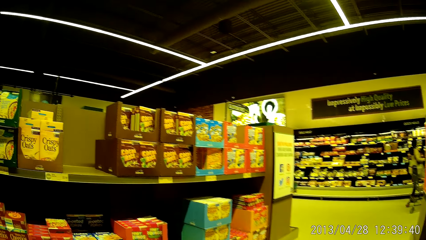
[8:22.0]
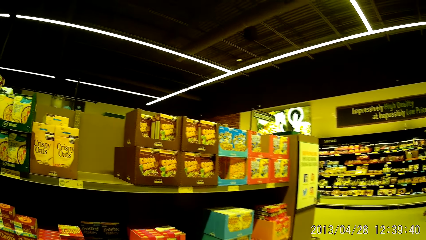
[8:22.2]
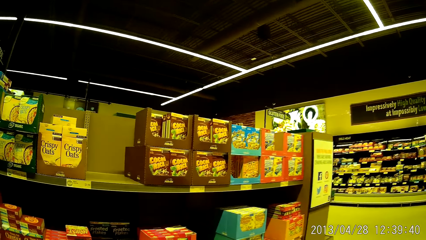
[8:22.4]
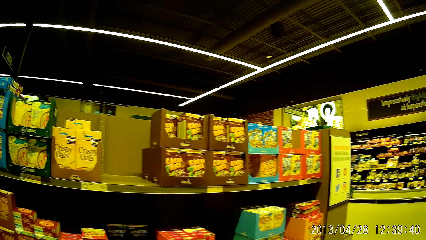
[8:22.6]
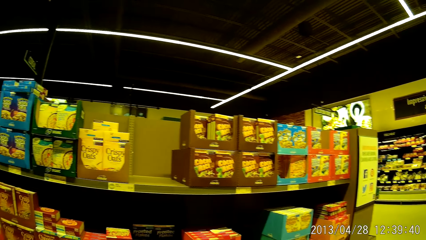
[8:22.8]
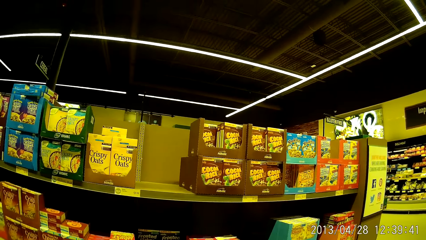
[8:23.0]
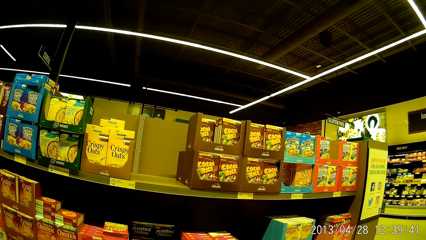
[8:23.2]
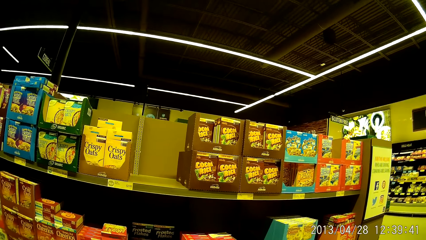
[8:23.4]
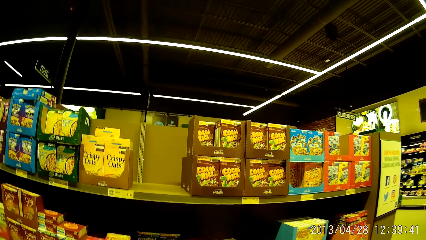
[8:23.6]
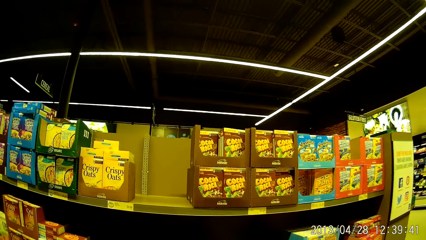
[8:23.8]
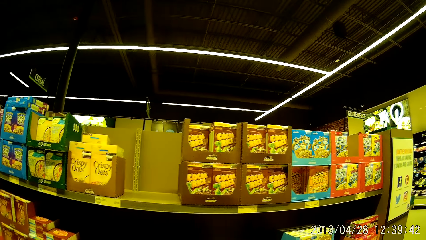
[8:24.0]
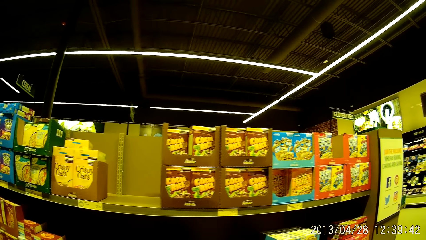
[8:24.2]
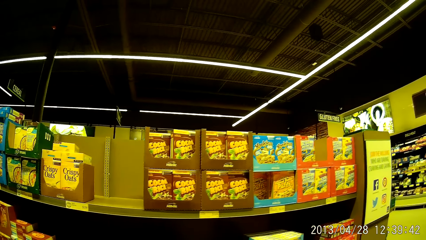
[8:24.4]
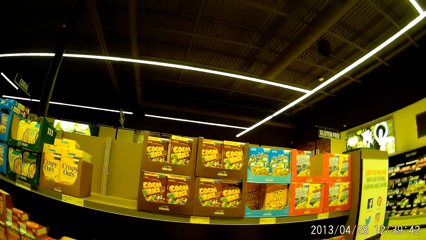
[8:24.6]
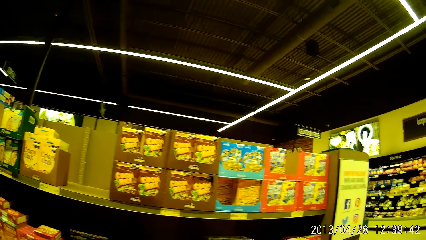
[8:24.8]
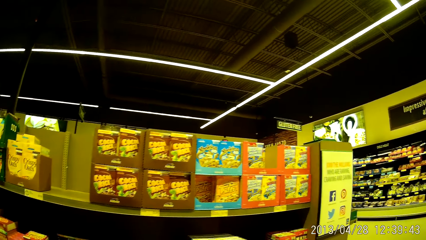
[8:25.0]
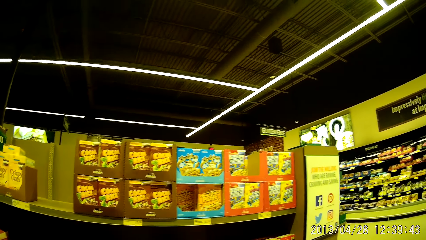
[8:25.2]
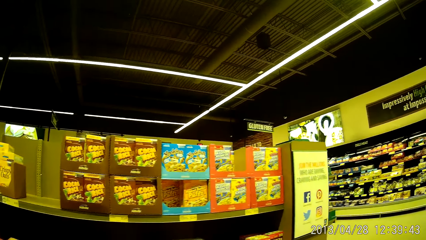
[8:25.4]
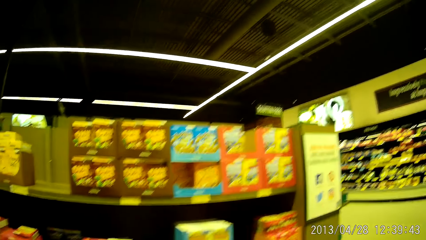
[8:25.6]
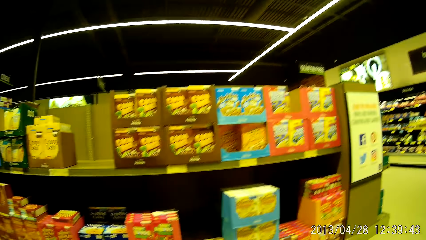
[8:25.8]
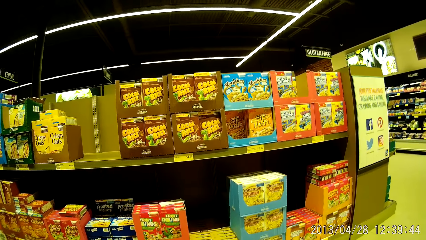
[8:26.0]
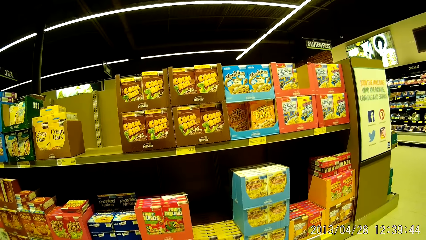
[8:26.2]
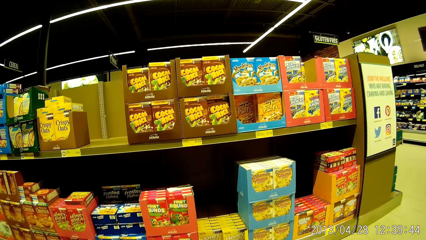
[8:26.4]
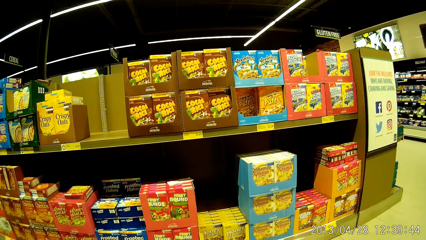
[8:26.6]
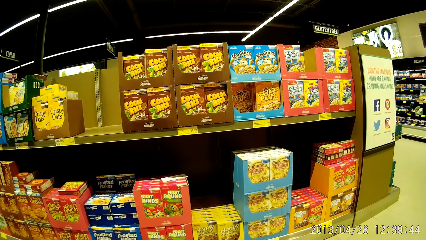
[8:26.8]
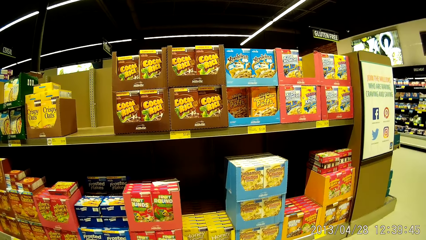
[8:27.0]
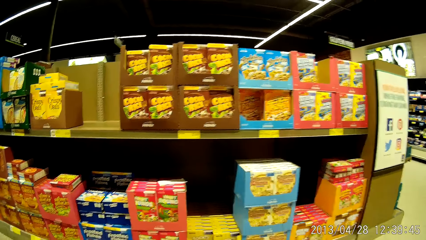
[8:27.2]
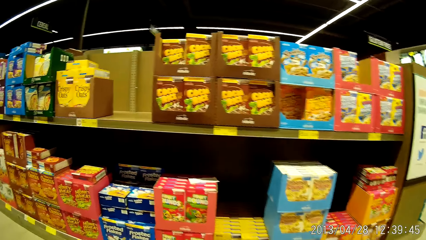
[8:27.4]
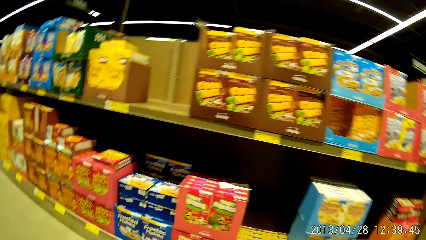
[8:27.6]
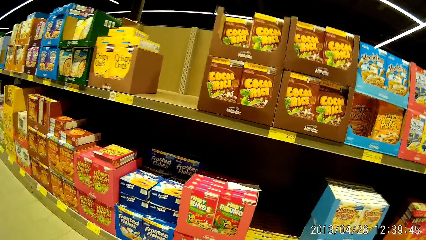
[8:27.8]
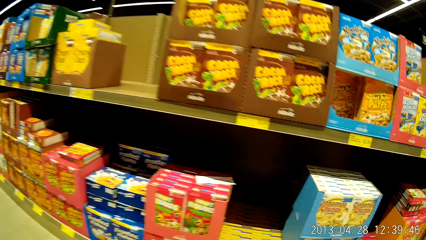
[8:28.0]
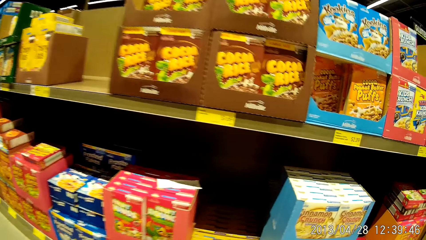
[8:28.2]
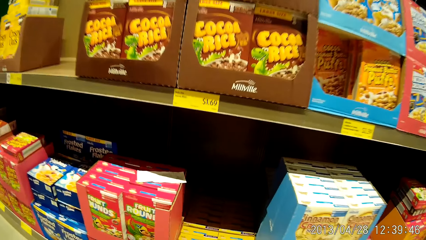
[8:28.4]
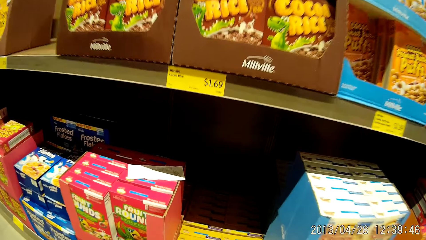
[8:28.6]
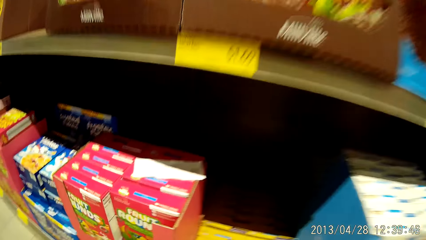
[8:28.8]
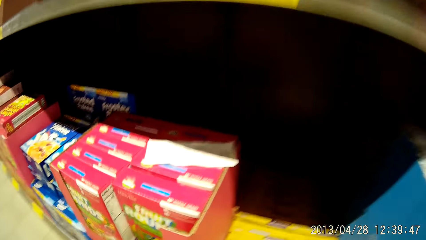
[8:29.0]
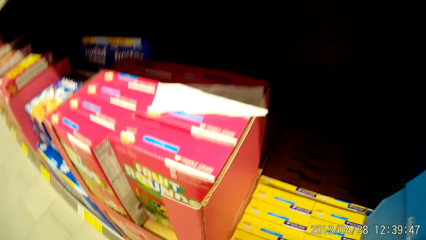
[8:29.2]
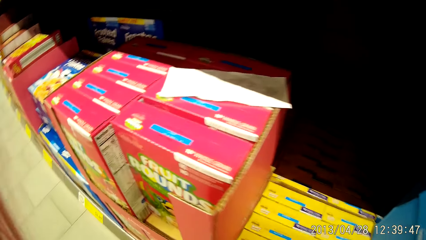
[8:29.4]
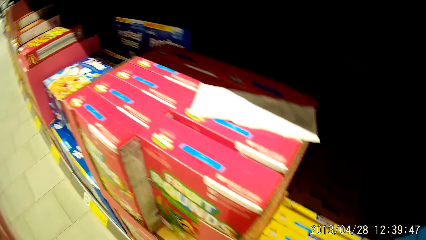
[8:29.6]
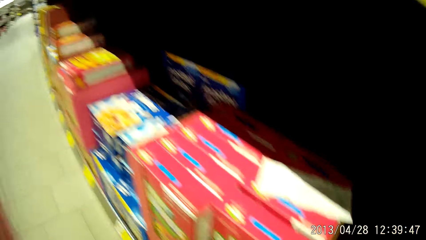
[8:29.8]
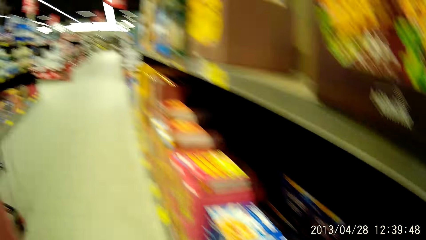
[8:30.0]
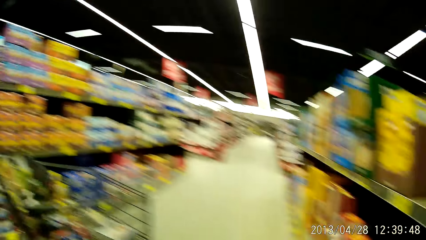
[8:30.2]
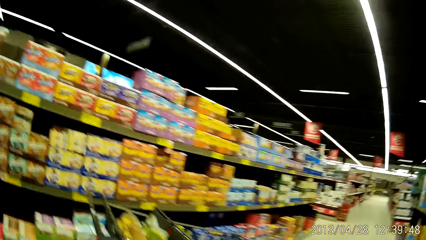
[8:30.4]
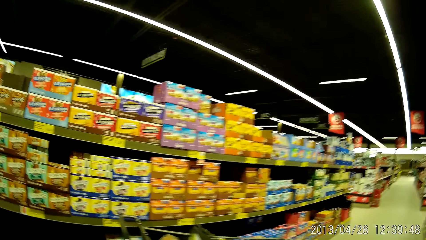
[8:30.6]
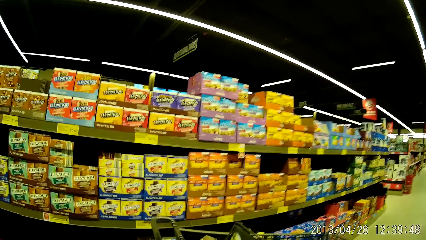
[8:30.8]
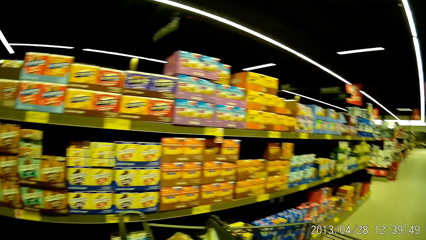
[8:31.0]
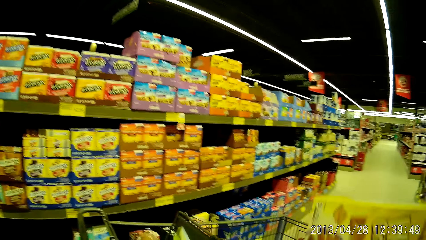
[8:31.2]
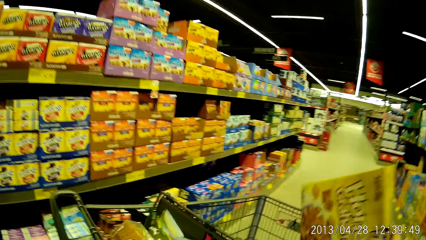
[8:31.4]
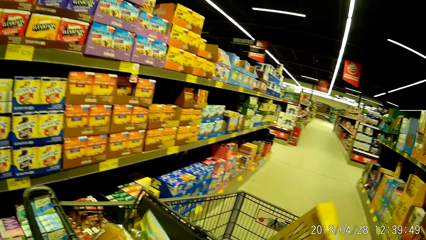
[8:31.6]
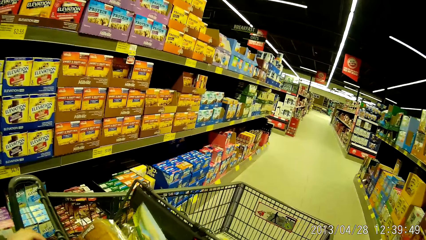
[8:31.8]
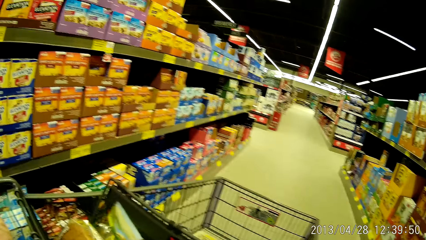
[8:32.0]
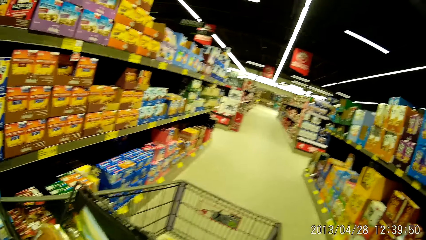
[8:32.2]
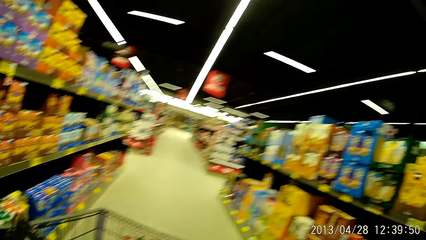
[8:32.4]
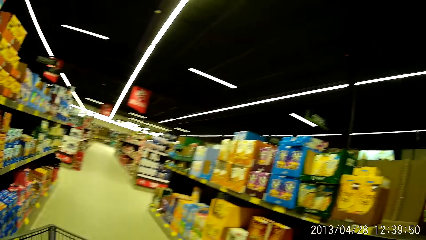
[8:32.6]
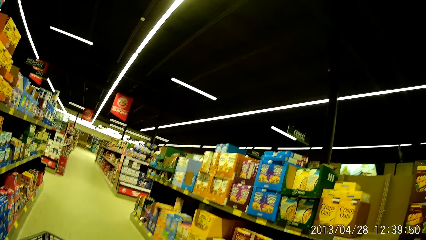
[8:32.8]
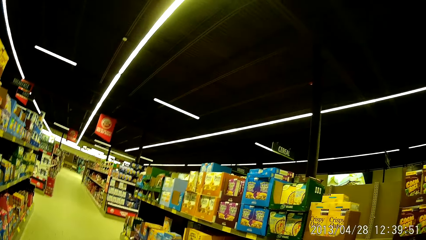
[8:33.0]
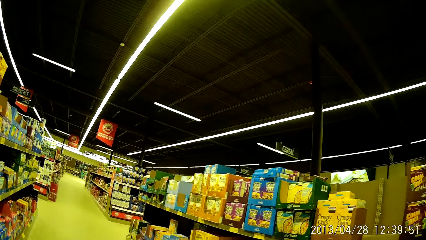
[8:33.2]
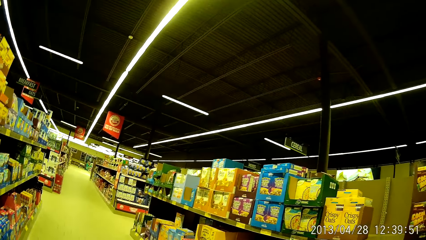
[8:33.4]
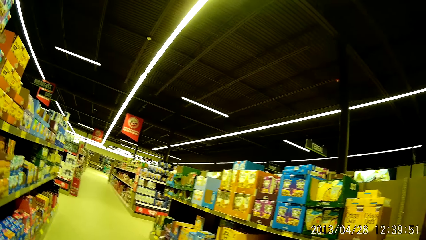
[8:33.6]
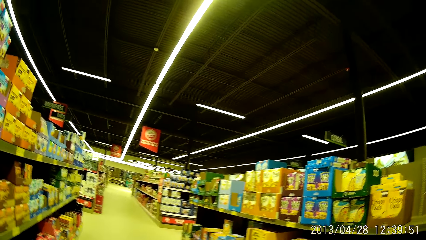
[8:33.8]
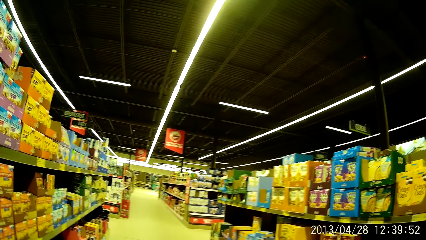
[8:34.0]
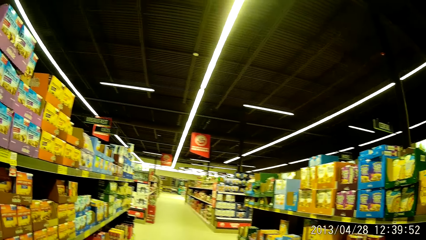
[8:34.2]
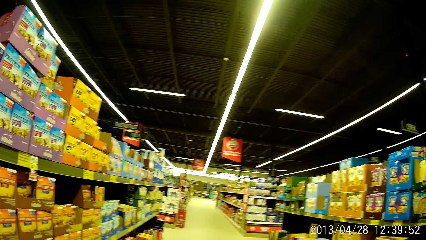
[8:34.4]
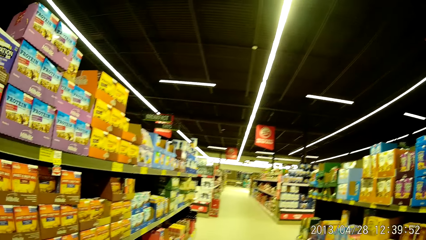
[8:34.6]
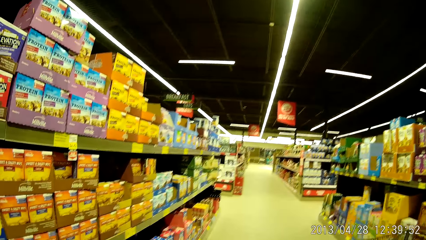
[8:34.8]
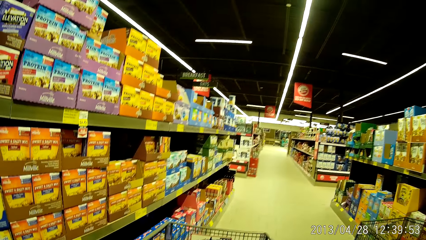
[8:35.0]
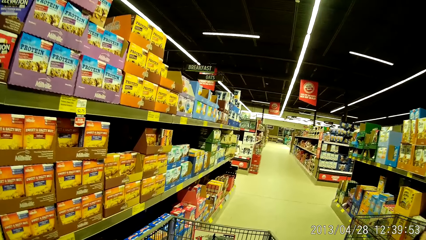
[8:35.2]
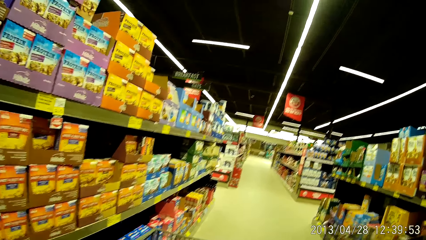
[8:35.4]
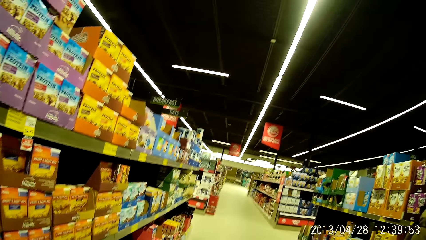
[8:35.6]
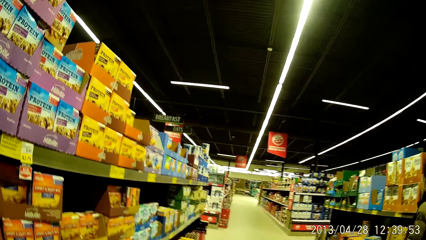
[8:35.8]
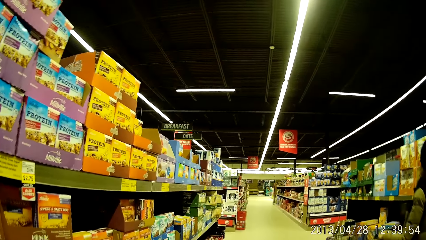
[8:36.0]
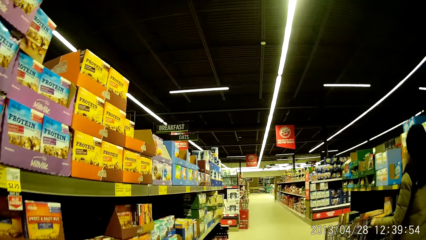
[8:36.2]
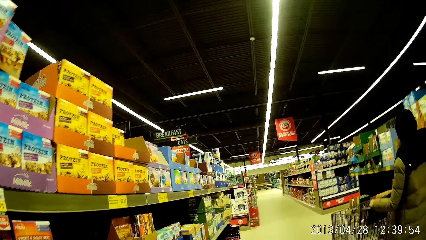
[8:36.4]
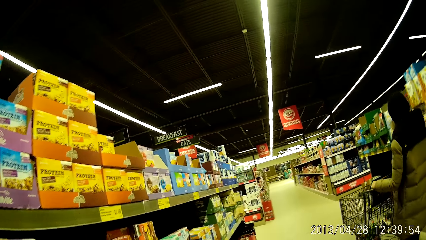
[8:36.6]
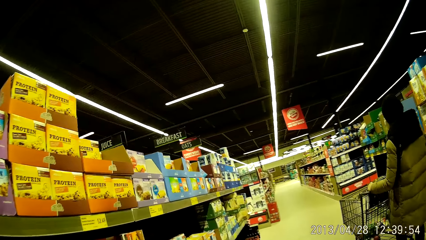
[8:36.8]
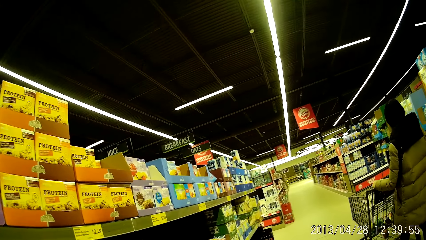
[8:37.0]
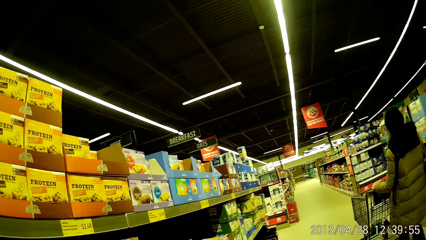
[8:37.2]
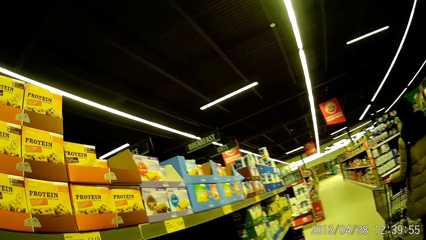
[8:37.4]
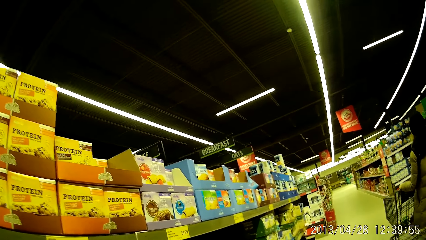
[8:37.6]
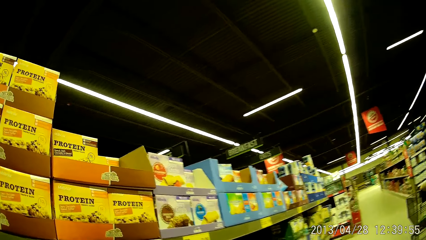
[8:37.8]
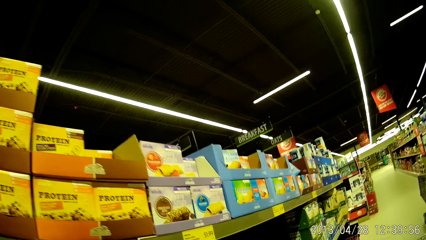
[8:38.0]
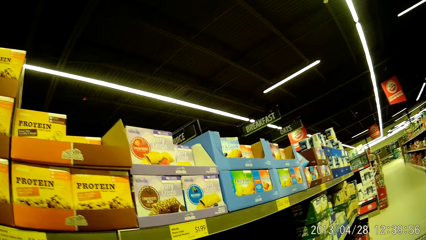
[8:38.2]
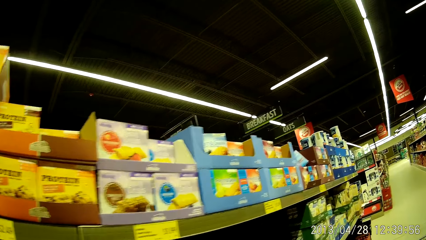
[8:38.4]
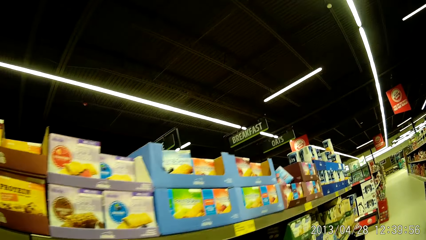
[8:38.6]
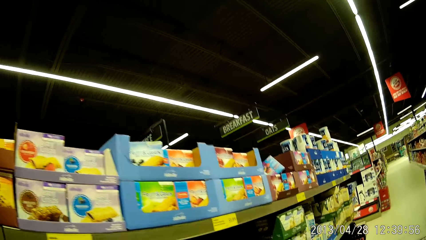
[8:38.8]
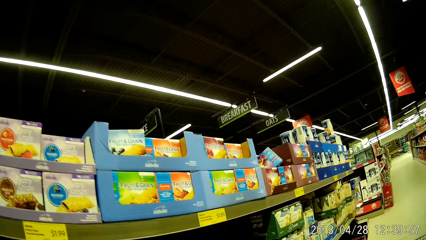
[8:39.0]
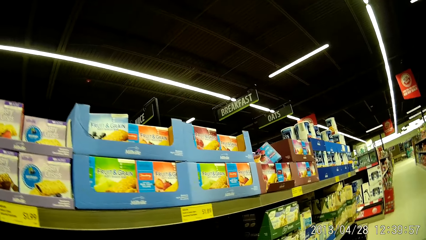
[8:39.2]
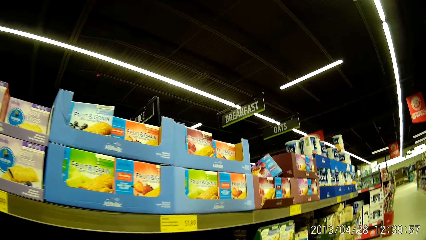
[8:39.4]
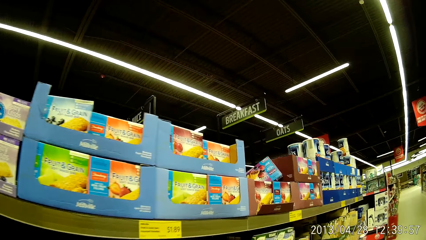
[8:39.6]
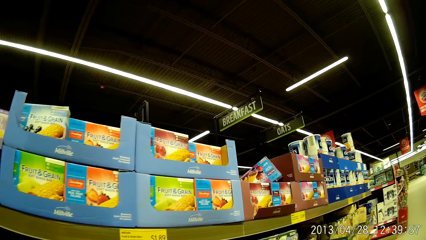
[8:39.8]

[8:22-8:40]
The camera wearer walks around looking at the shelves. She picks up food in the shelves. She drops a pack of grocery into the shopping cart with her right hand. She looks around the supermarket. She moves towards another grocery stand.
